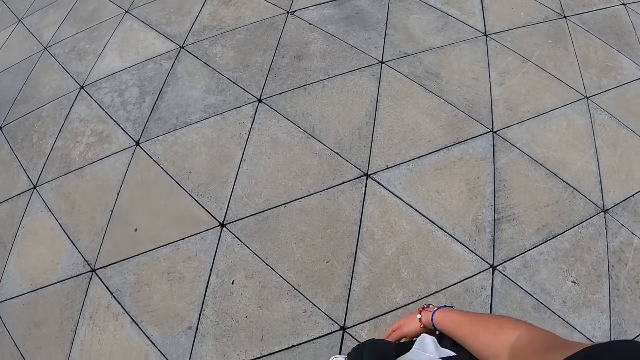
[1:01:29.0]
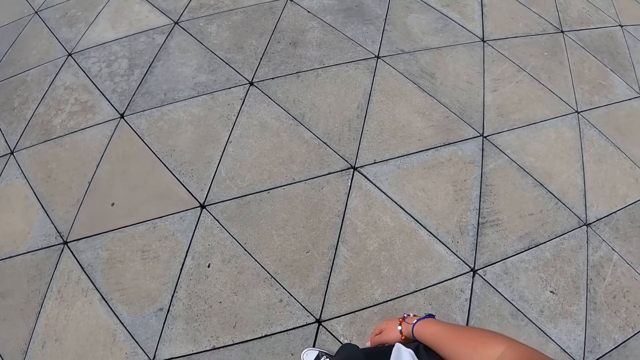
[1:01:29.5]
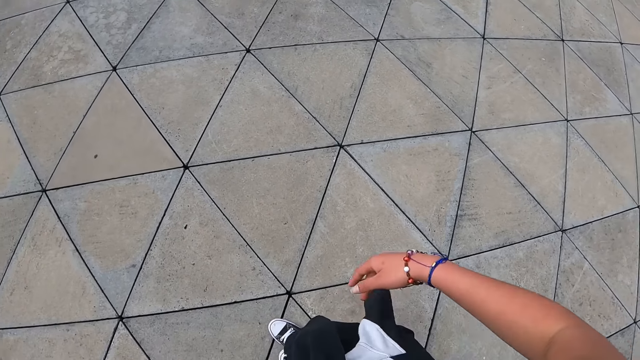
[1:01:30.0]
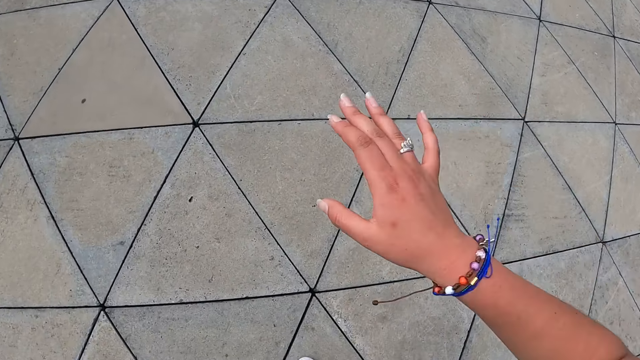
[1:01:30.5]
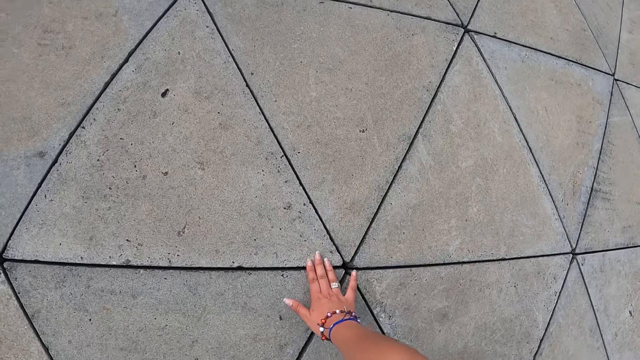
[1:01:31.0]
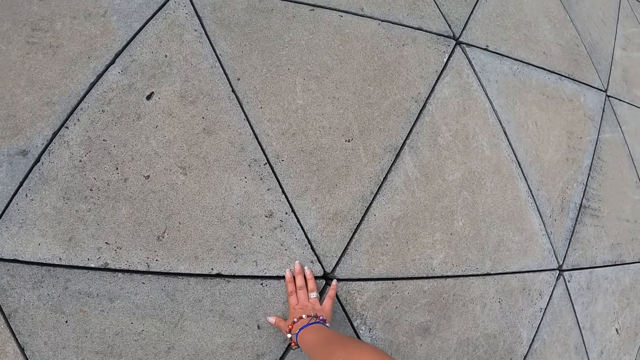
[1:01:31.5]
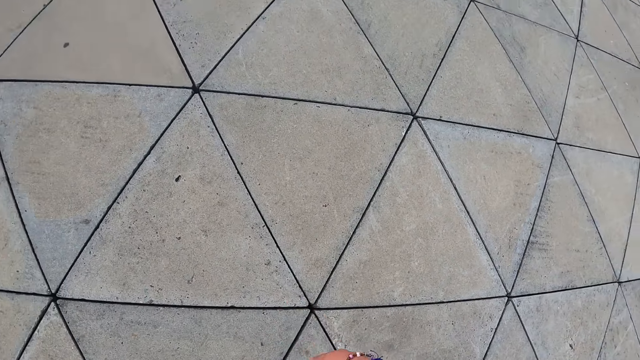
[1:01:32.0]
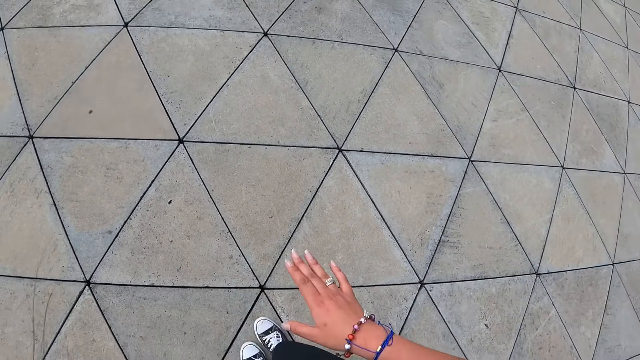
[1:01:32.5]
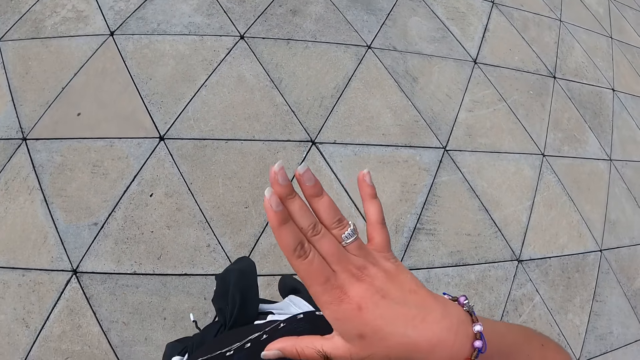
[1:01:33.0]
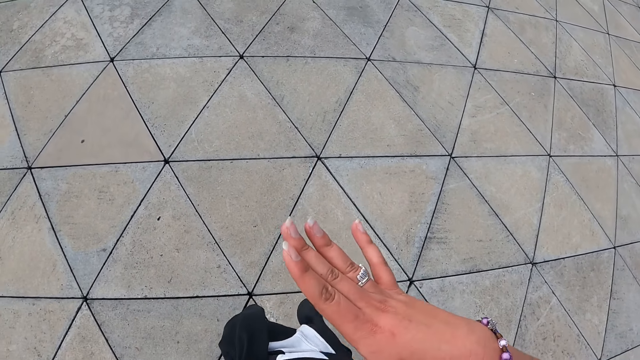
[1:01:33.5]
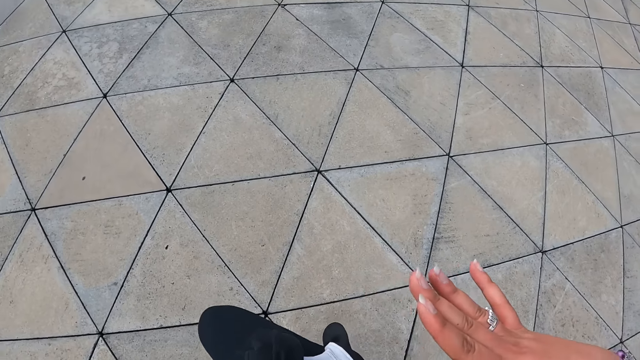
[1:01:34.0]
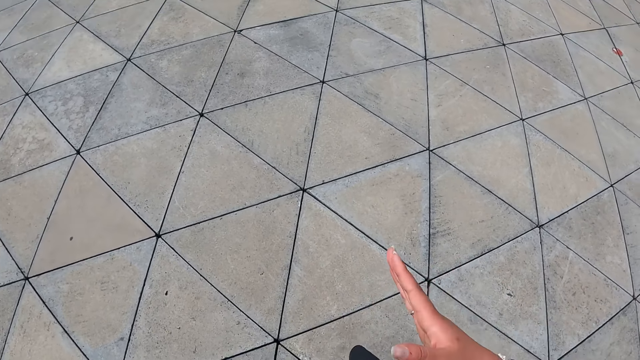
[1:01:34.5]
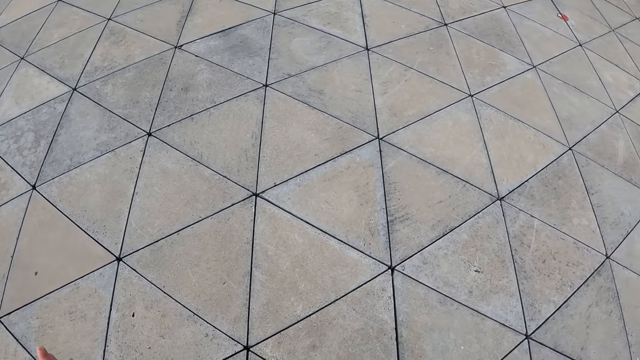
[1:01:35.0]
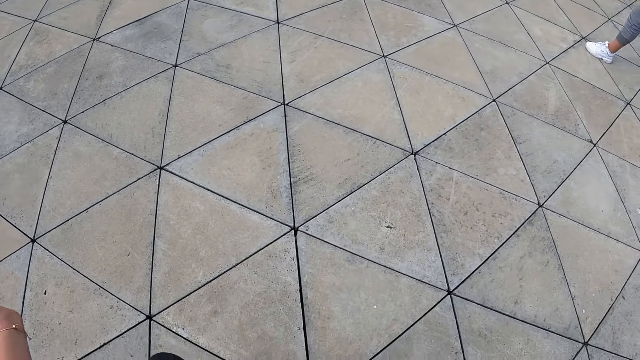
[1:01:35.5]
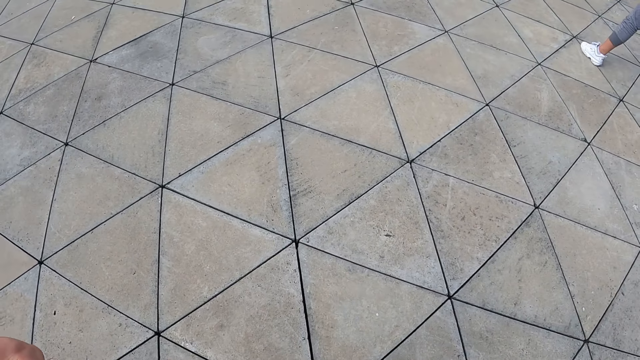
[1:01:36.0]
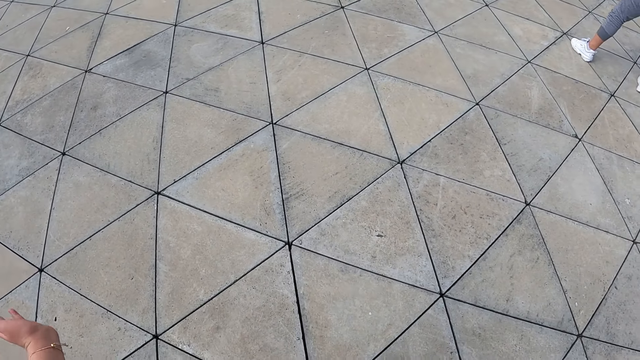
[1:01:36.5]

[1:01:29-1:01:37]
The camera wearer touches the floor with her right hand.

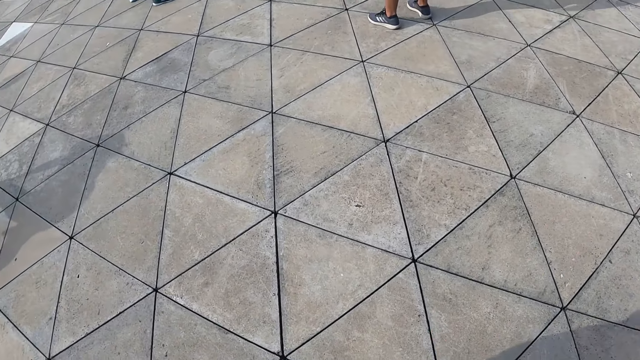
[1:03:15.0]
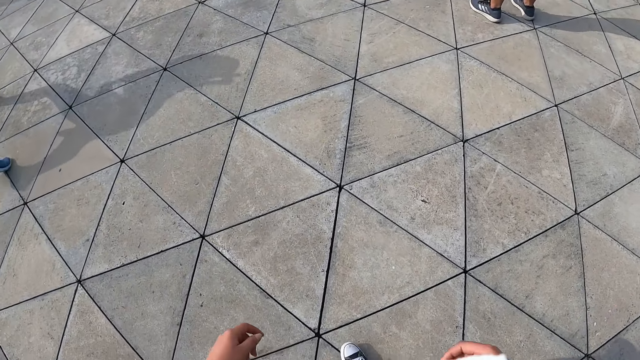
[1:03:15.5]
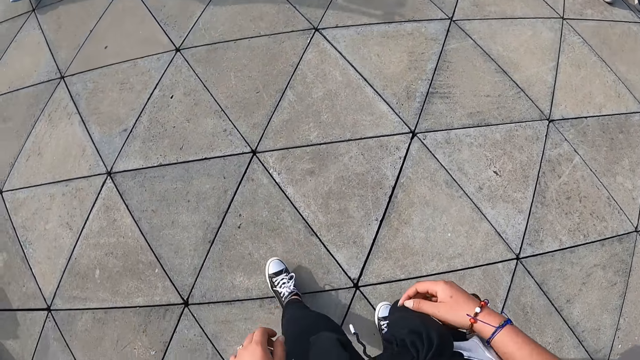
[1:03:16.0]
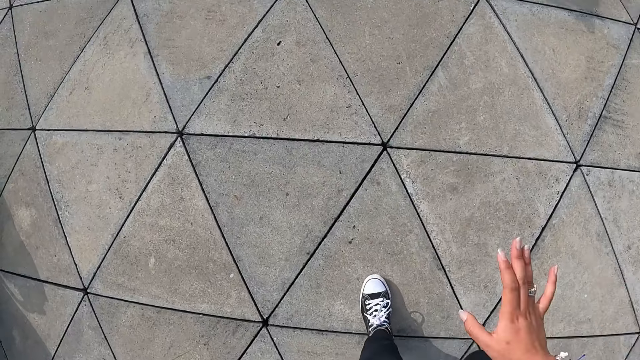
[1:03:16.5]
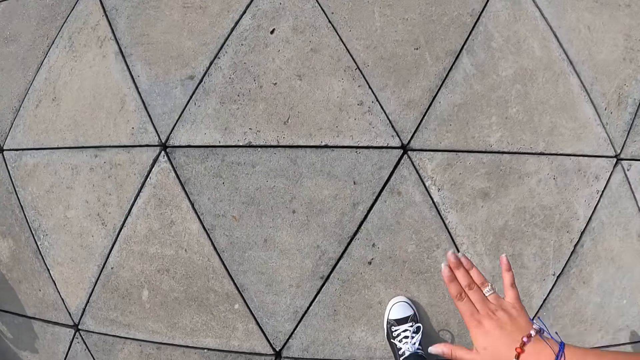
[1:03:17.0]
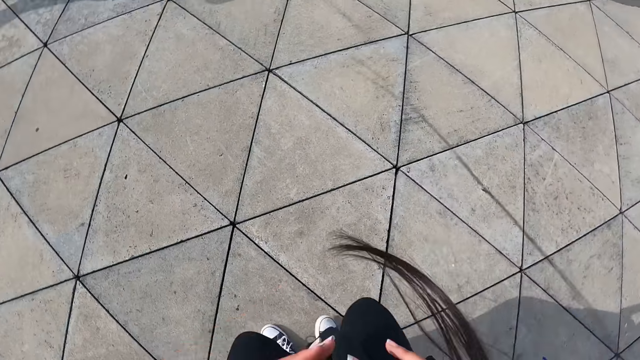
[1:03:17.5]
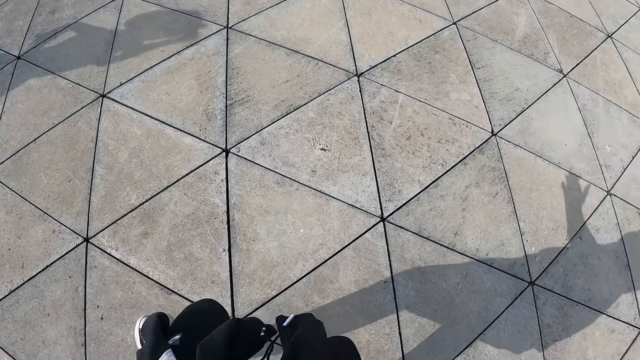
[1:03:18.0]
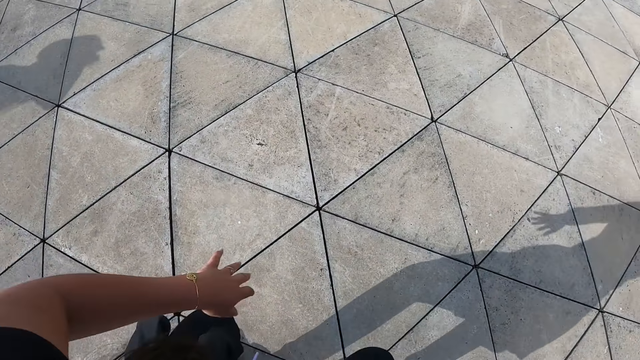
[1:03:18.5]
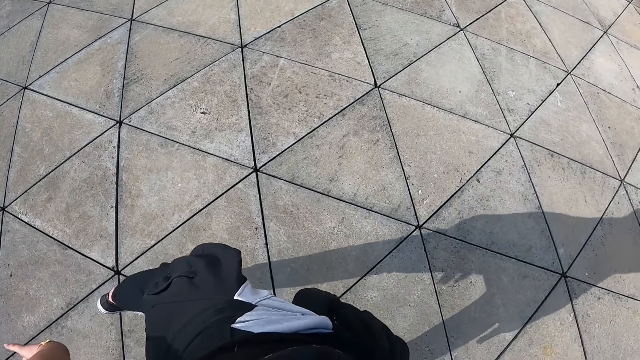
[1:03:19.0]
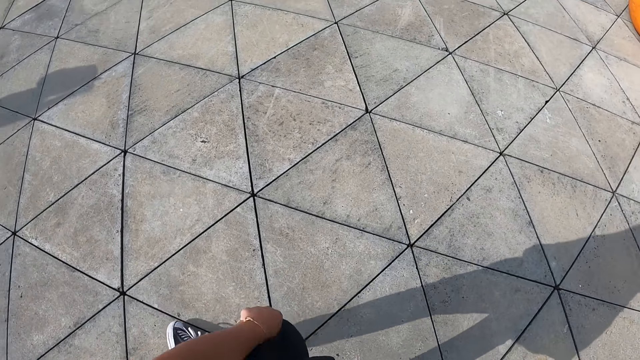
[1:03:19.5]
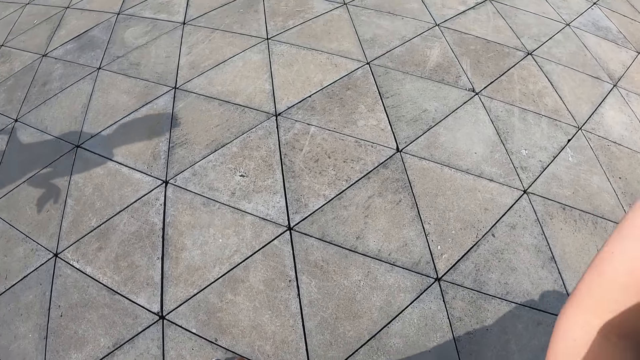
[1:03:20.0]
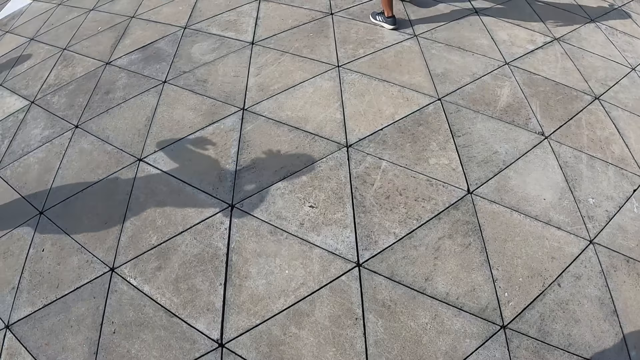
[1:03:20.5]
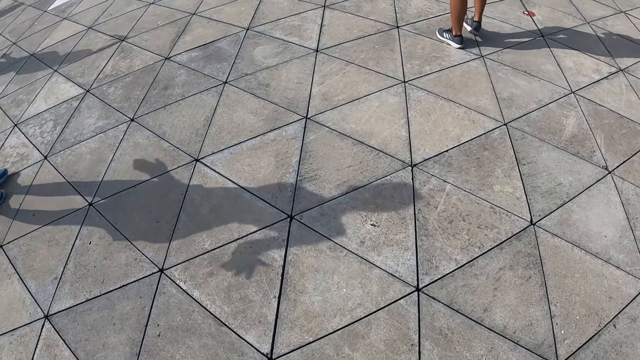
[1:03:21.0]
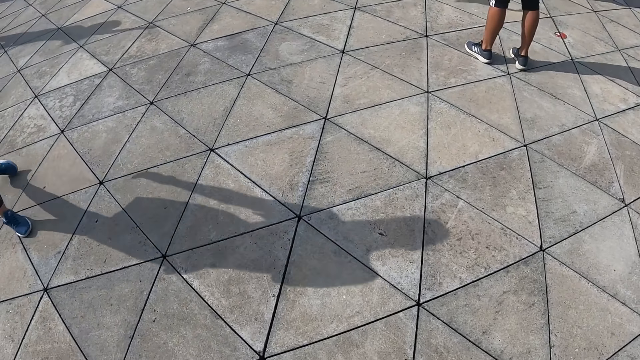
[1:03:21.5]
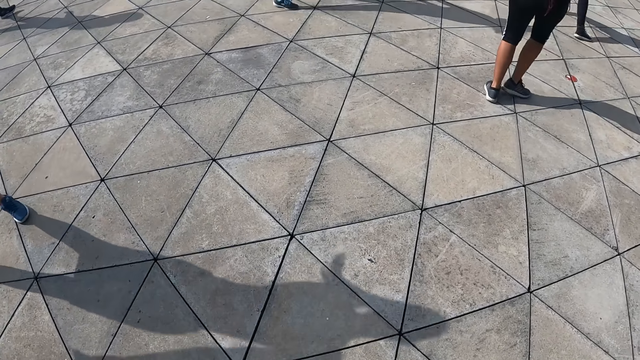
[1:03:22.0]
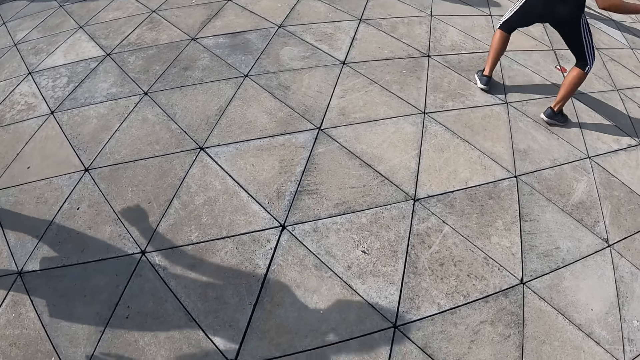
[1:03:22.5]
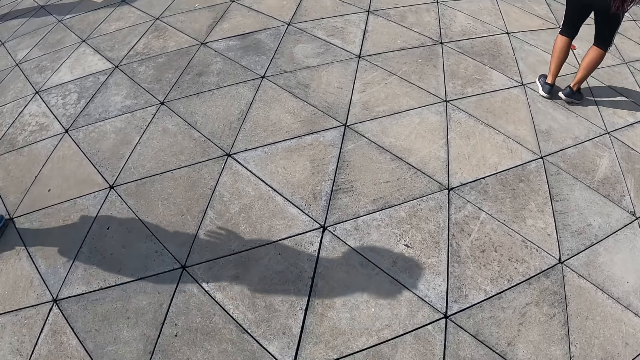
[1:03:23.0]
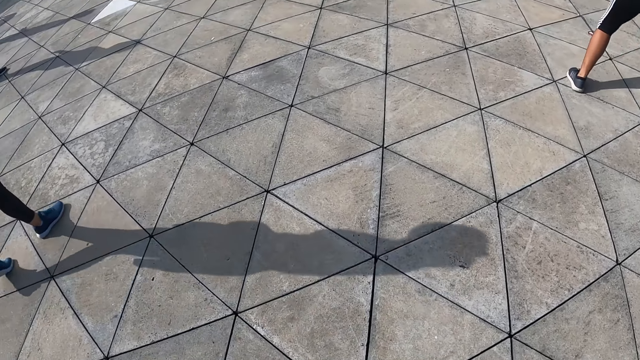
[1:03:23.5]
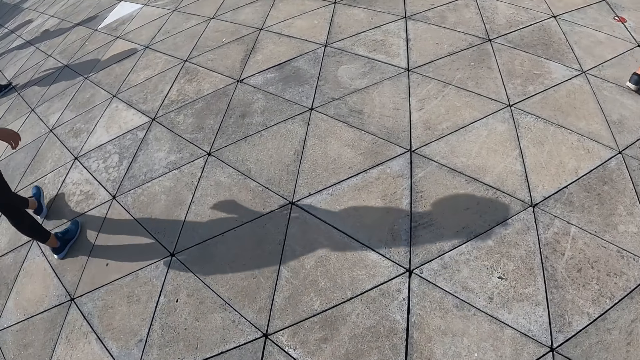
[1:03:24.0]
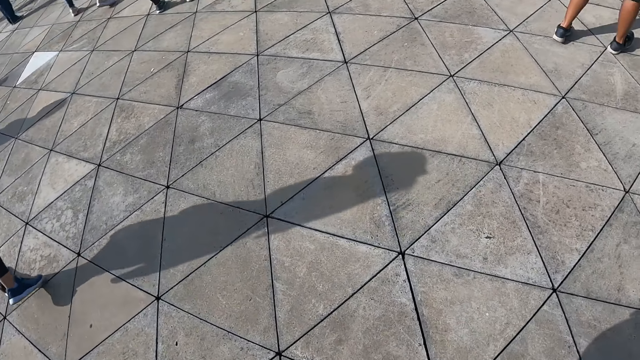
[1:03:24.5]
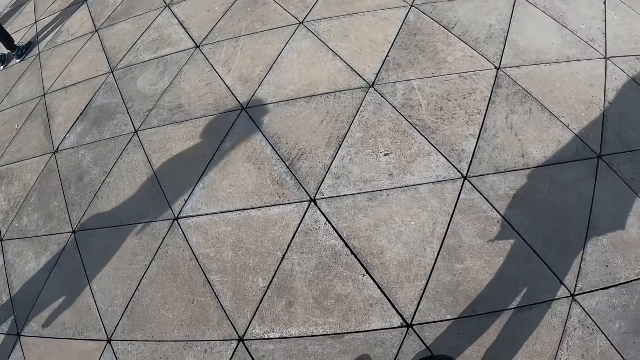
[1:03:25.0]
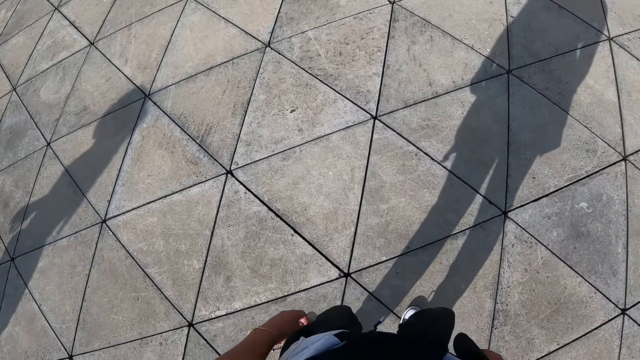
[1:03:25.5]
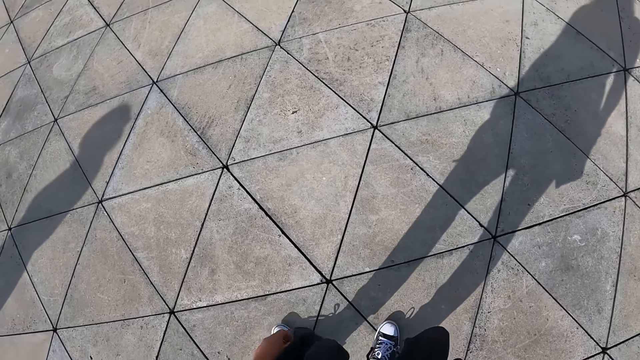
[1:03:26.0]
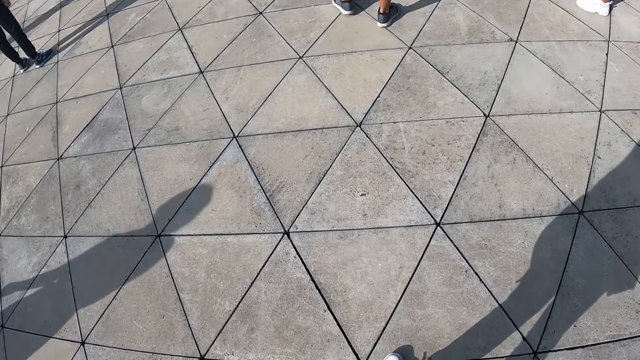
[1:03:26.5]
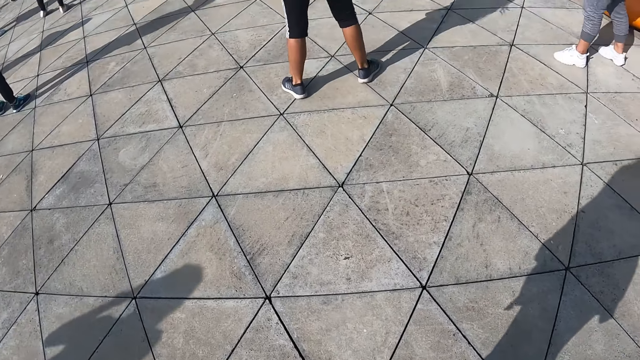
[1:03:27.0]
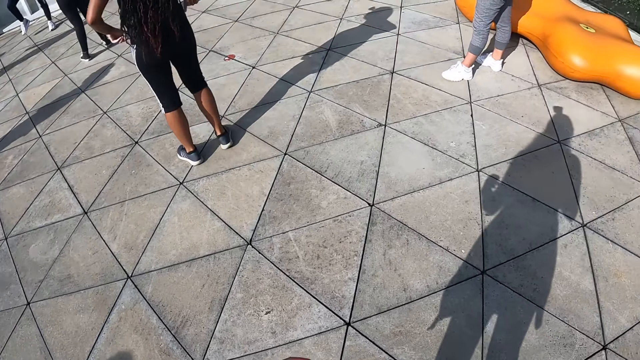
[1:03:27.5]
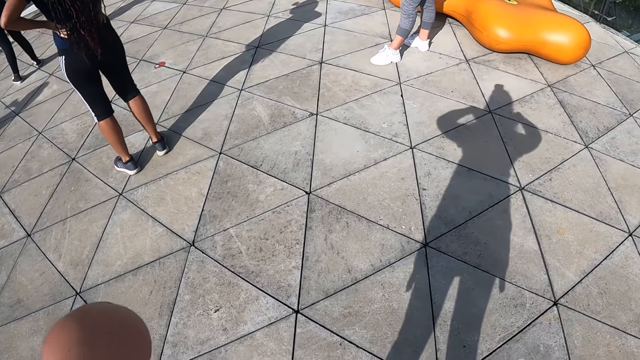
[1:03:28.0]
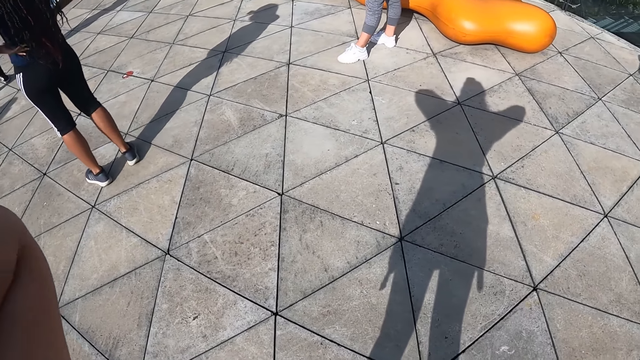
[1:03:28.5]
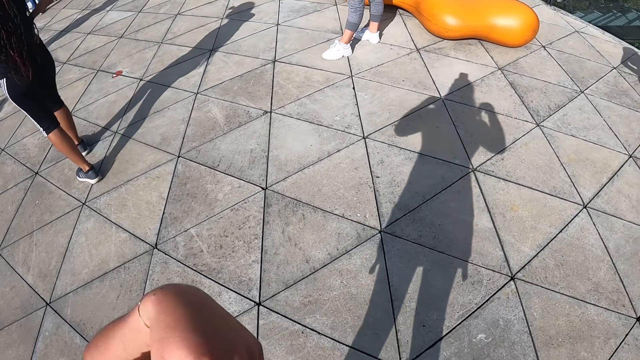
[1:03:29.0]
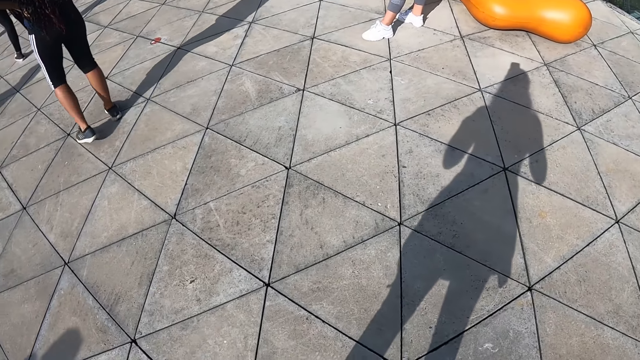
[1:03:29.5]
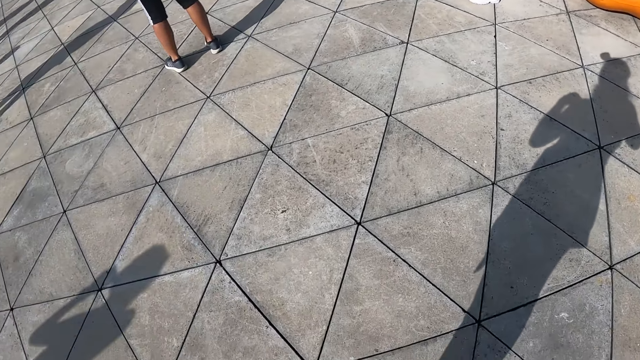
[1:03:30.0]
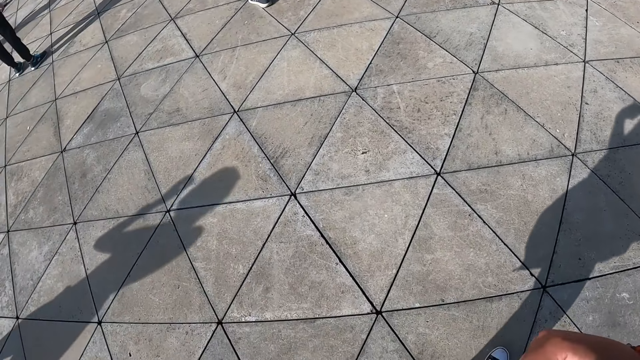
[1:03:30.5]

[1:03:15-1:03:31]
The camera wearer touches the floor, dances, looks at the floor, looks at the colleagues. She looks at the floor again. She moves her hands and stands upright.
